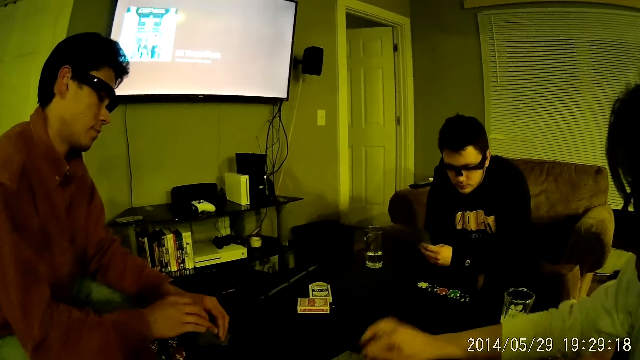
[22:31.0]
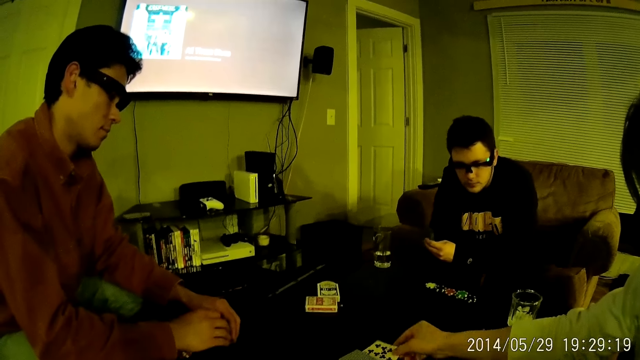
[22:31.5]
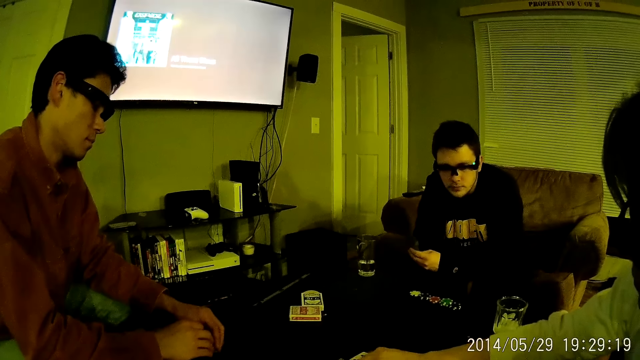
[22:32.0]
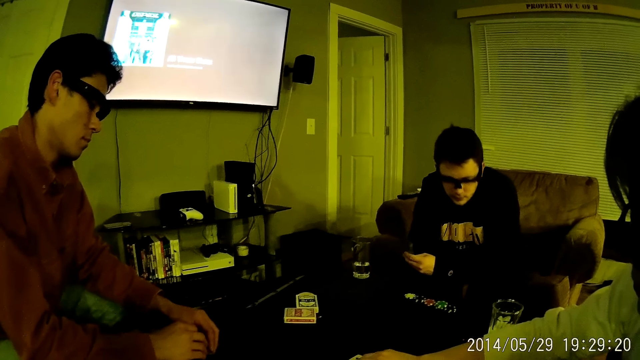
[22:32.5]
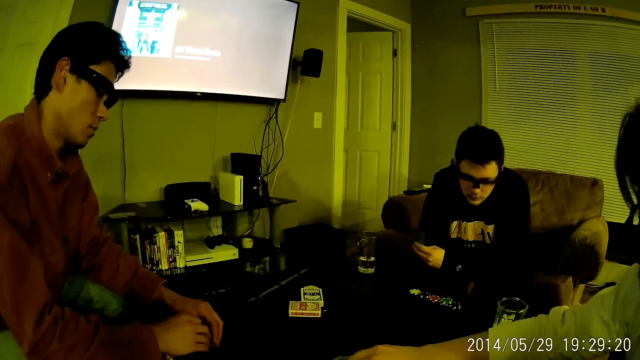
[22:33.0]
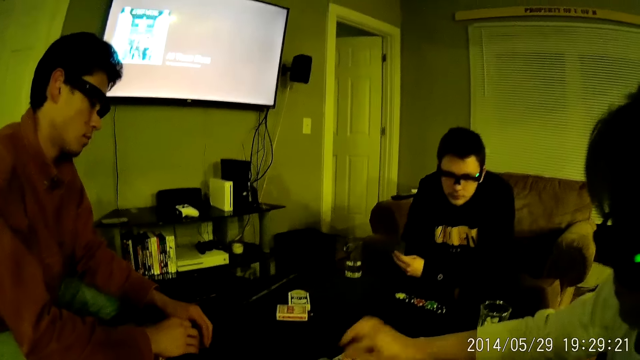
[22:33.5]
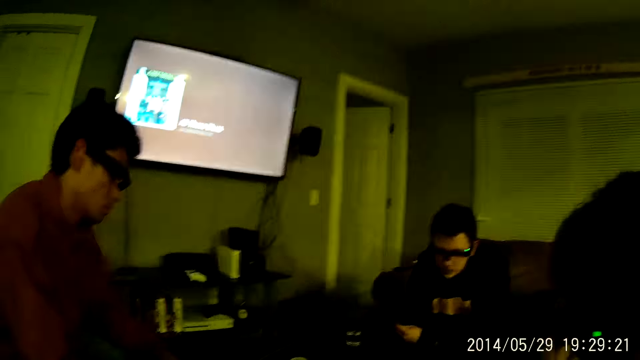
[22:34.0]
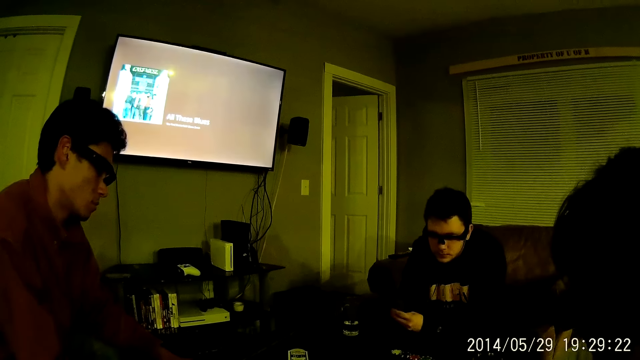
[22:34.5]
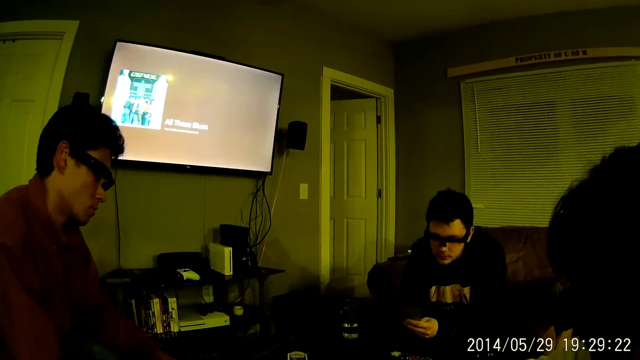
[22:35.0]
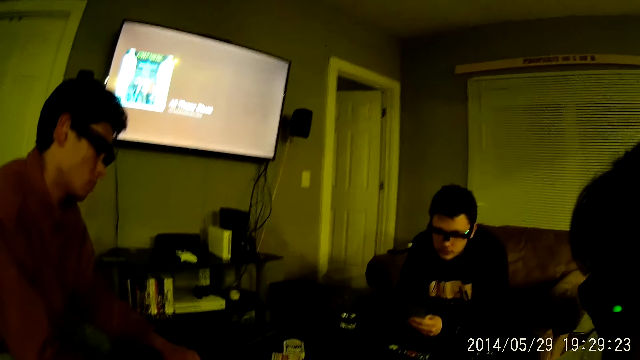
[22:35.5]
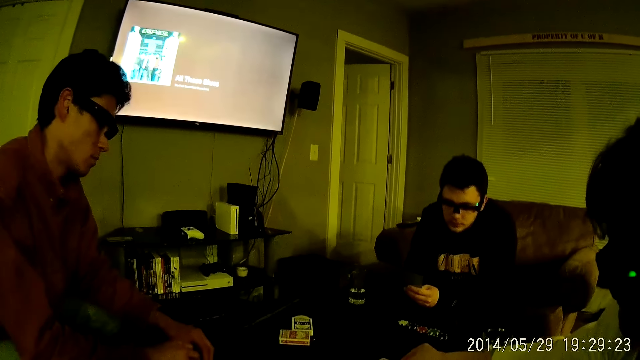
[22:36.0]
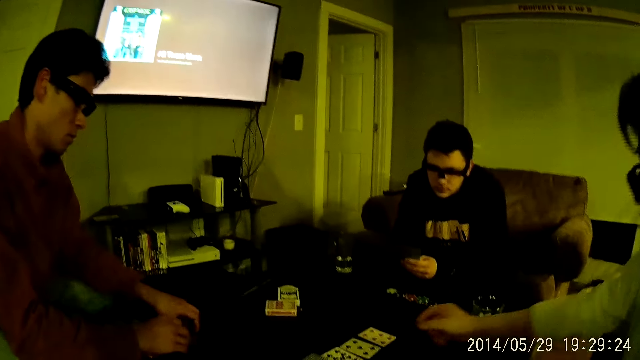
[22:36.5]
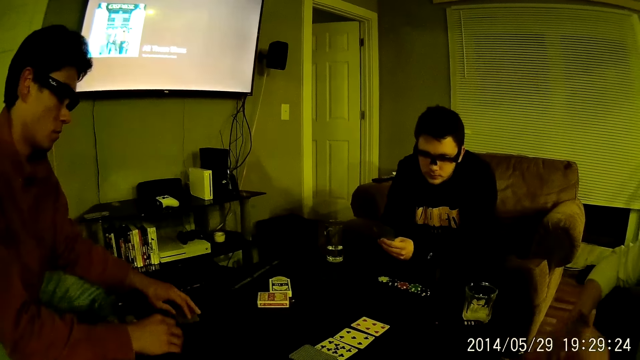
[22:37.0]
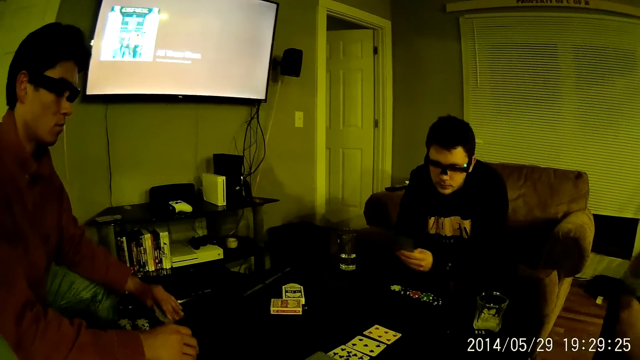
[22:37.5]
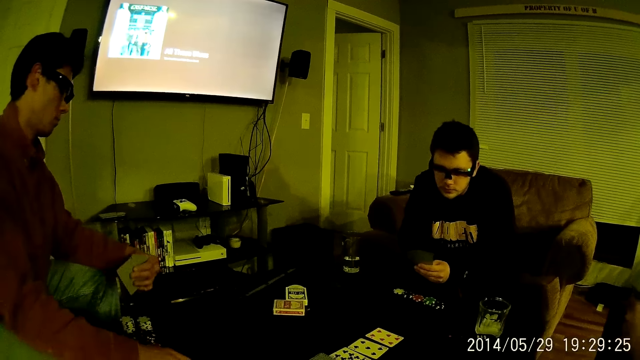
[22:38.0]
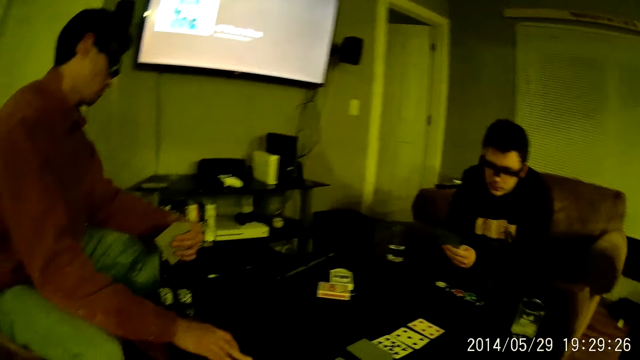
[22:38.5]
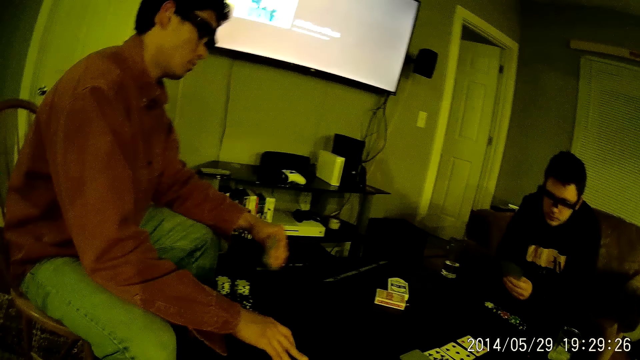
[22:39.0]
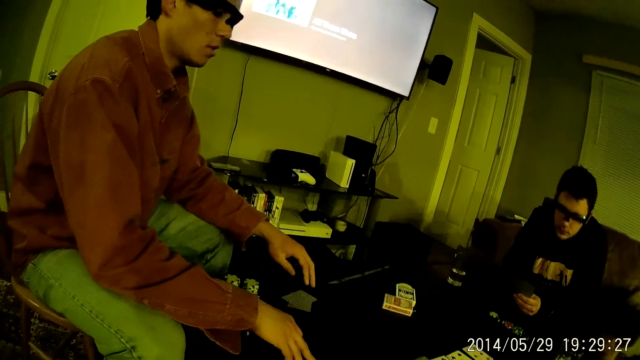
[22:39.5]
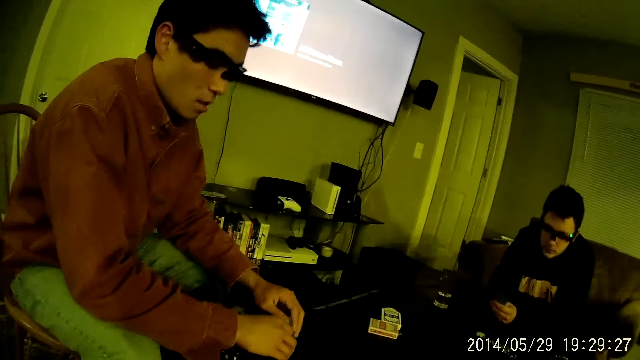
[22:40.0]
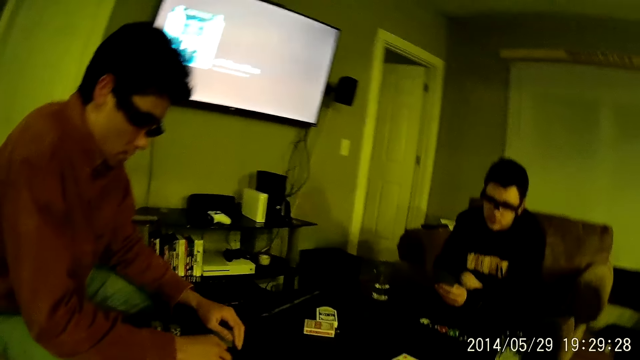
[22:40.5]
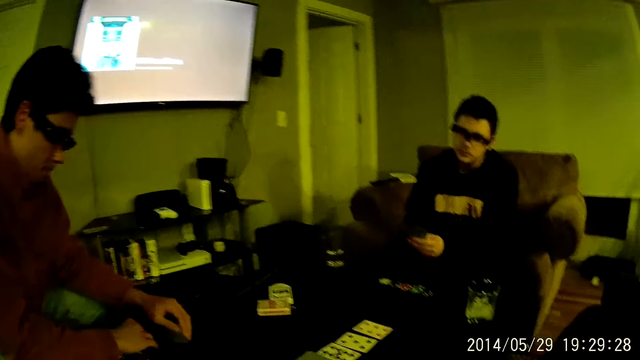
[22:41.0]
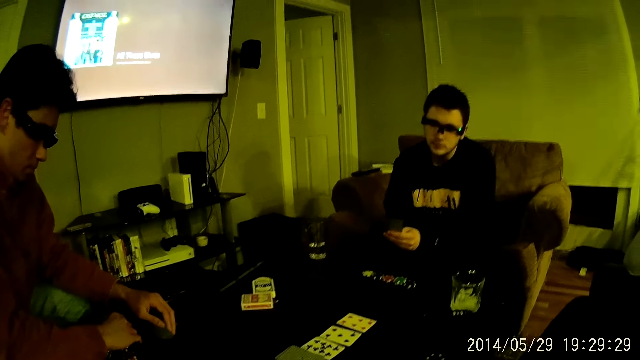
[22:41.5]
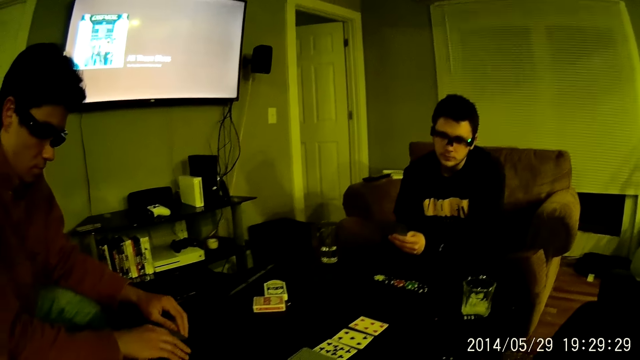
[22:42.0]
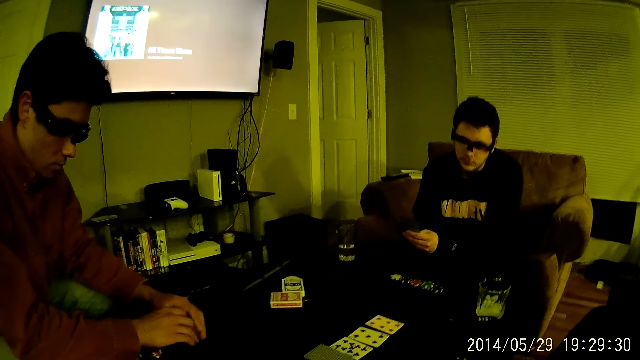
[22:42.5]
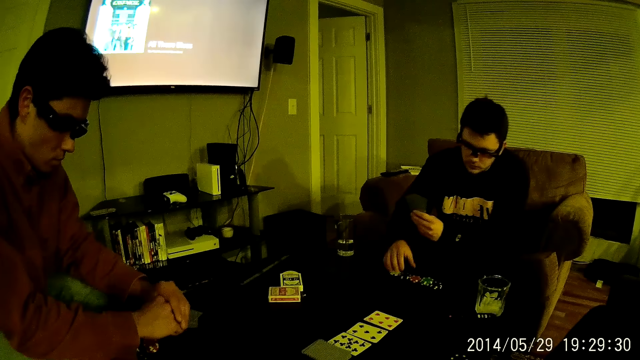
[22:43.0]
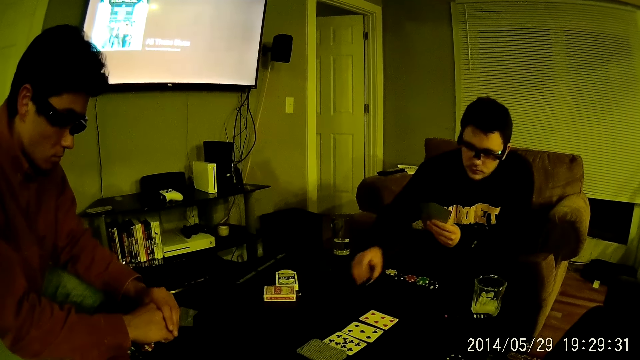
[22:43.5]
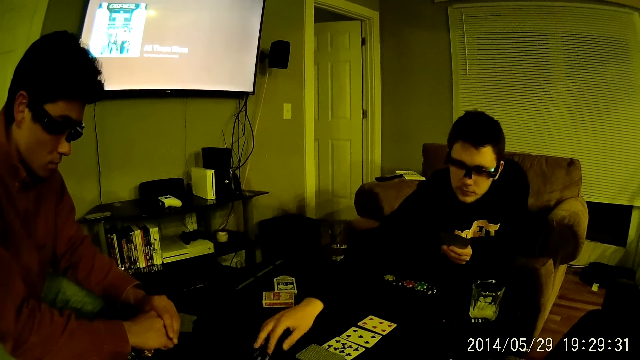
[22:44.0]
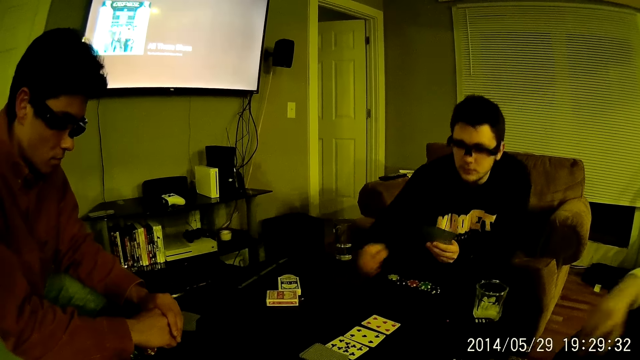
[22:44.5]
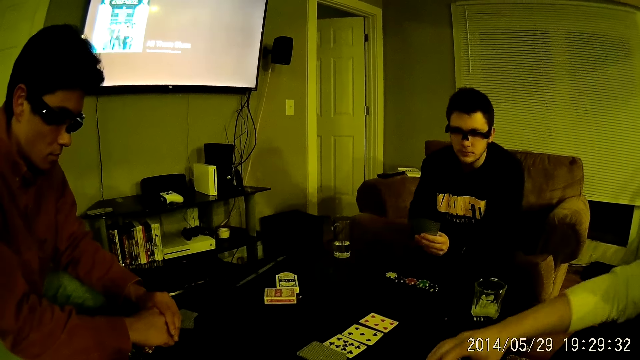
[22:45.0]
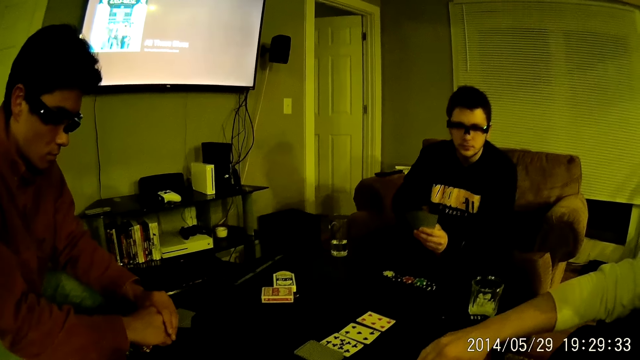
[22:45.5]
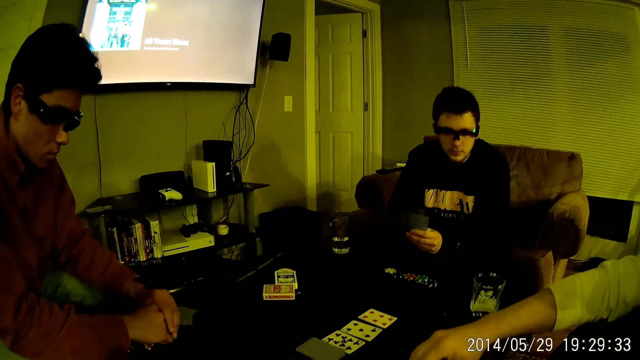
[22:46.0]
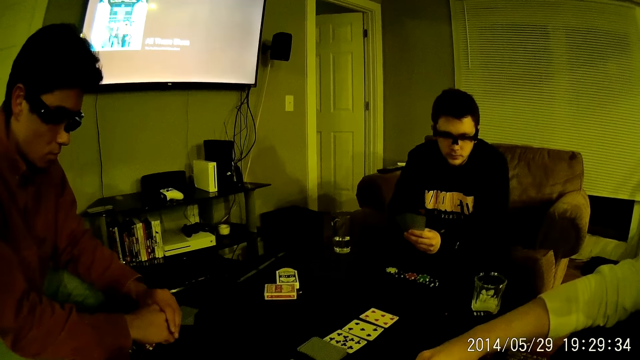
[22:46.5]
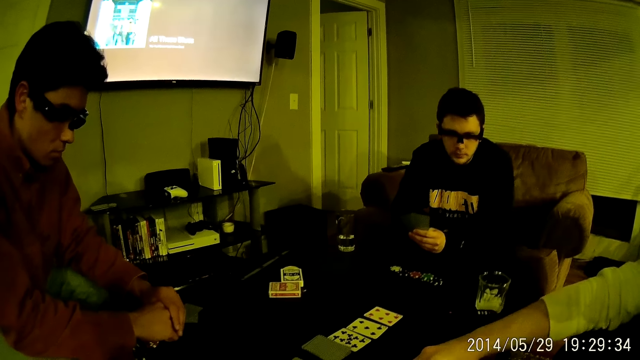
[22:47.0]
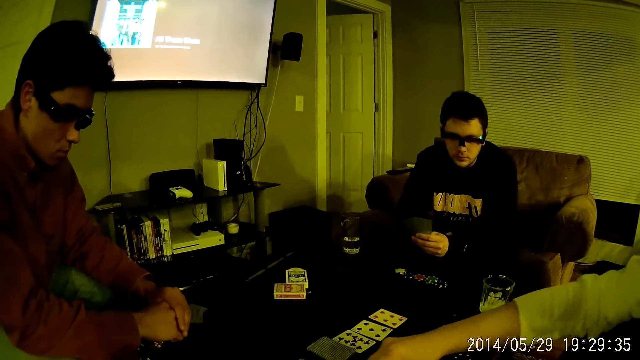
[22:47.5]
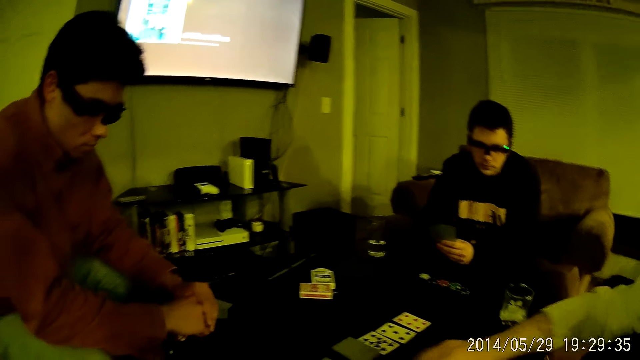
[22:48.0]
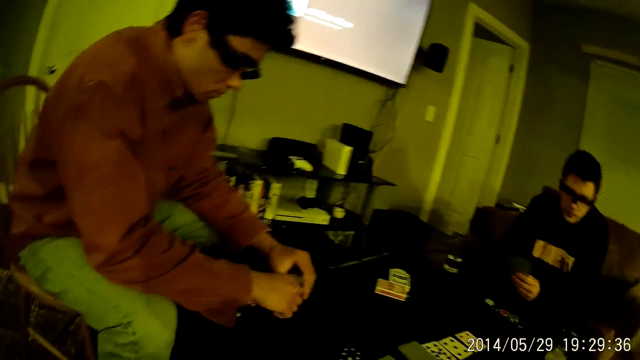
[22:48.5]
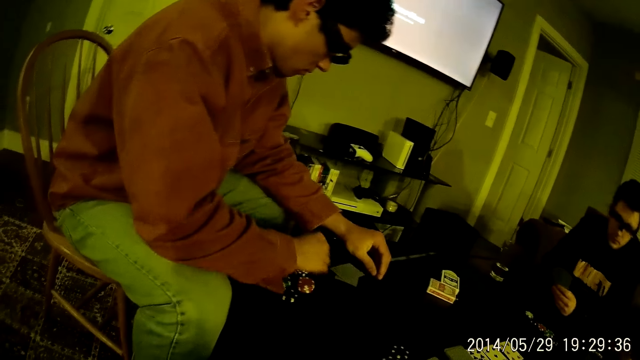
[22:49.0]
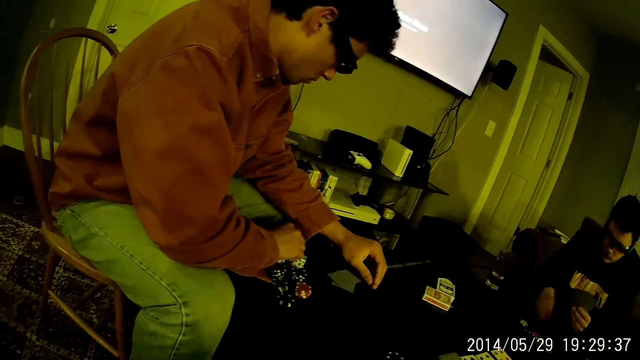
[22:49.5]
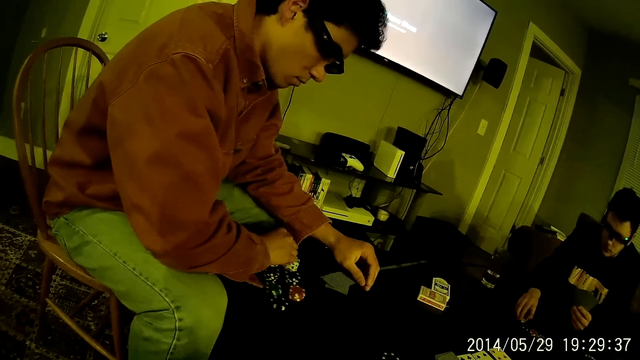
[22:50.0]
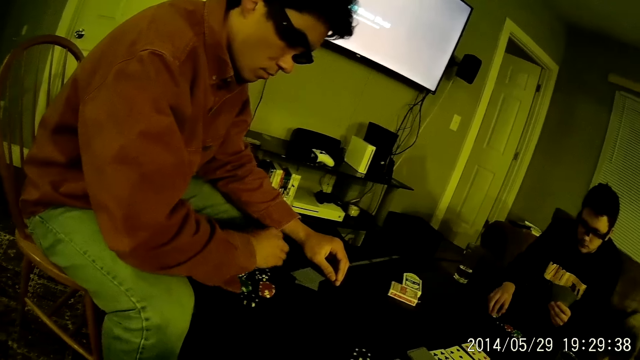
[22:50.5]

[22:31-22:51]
A man takes cards. The man takes some cards from the table with his left hand. The man throws the card in his left hand on the table. The man puts his hands together. Another man takes a chip from the chips on the table with his right hand and drops the chips in his right hand on the table. The camera wearer plays cards with a man. Another man drops the poker chips in his right hand on the table. Another man takes a poker chip from the stack of poker chips on the table with his right hand. Another man takes some poker chips from the stack of poker chips on the table with his right hand.
